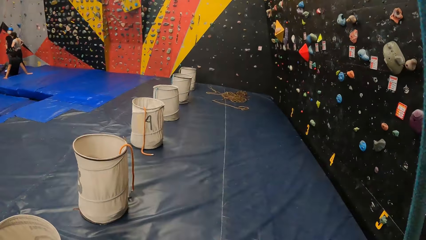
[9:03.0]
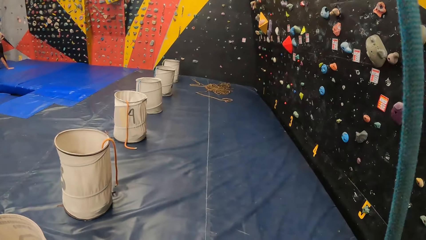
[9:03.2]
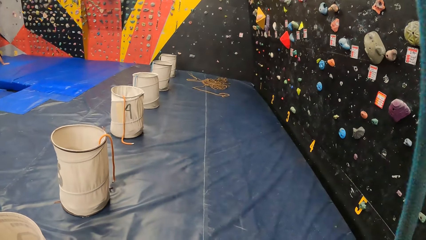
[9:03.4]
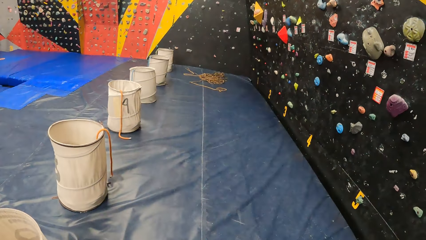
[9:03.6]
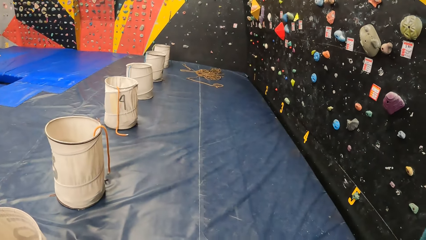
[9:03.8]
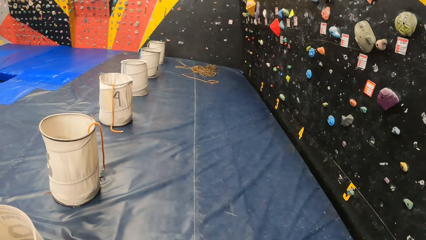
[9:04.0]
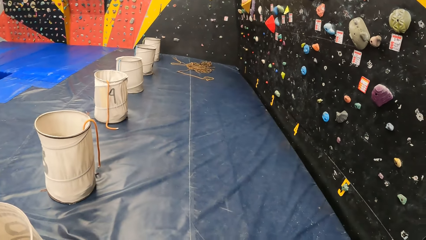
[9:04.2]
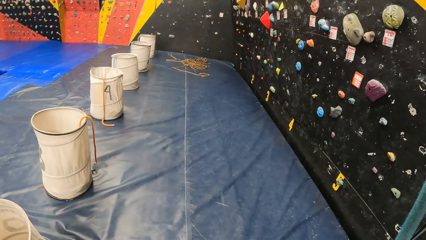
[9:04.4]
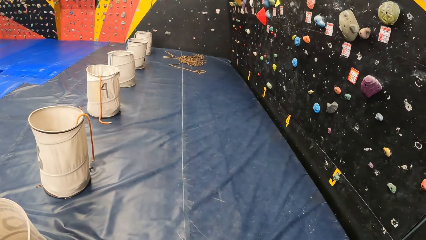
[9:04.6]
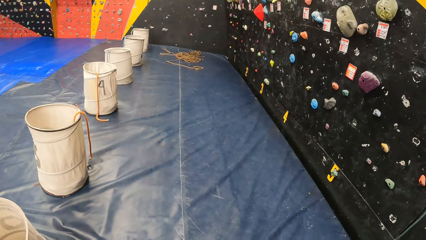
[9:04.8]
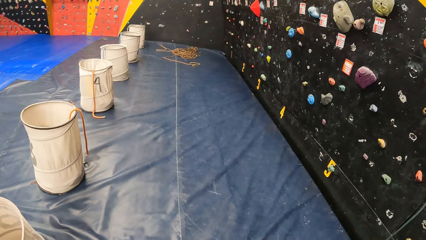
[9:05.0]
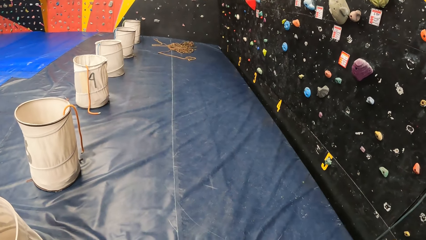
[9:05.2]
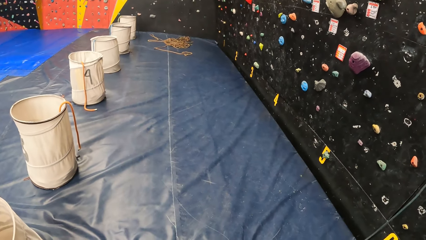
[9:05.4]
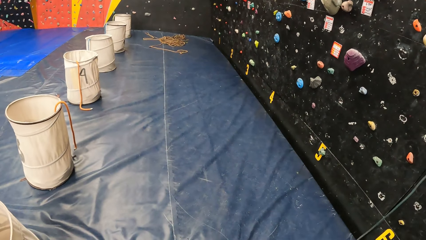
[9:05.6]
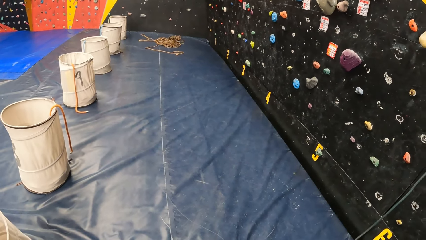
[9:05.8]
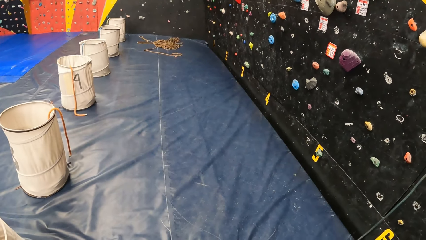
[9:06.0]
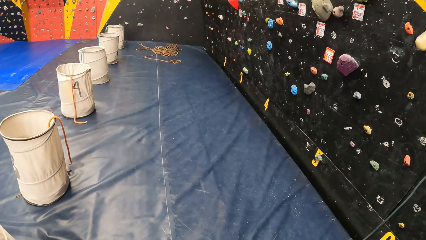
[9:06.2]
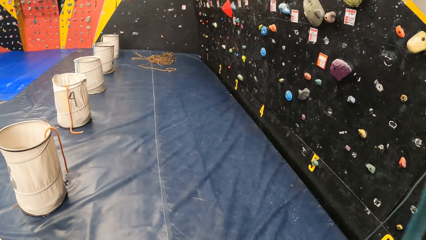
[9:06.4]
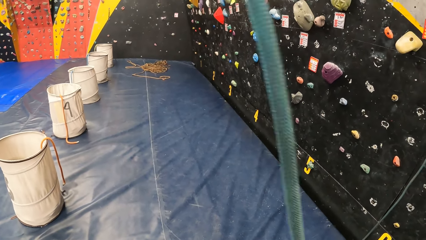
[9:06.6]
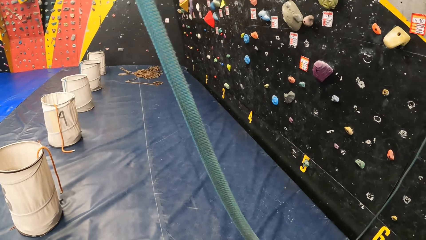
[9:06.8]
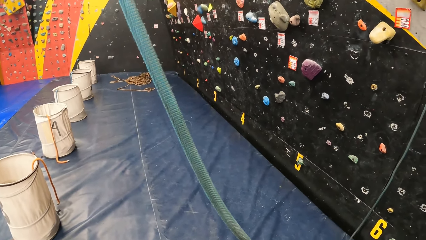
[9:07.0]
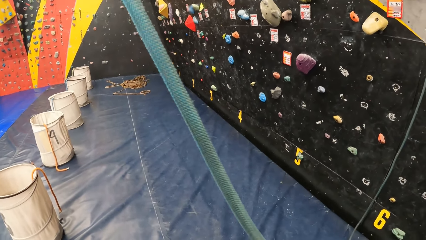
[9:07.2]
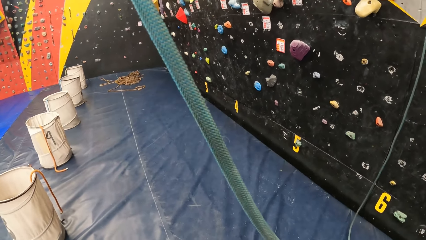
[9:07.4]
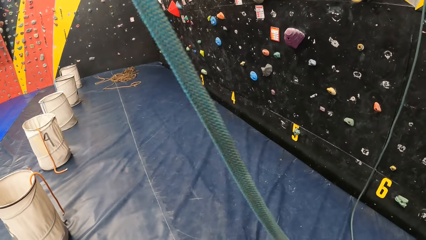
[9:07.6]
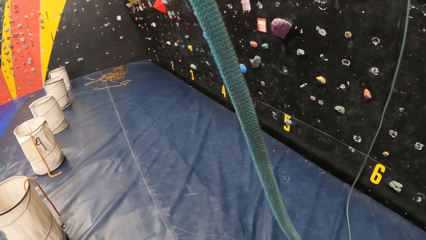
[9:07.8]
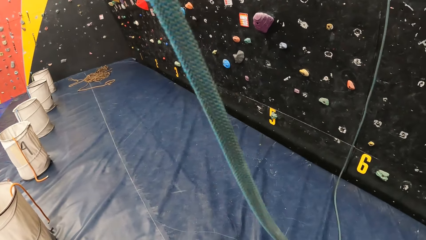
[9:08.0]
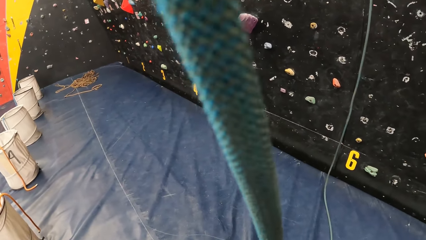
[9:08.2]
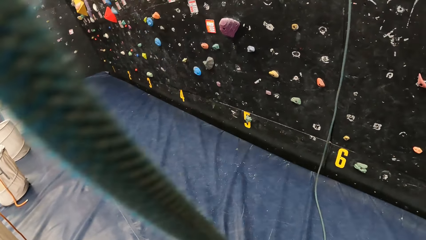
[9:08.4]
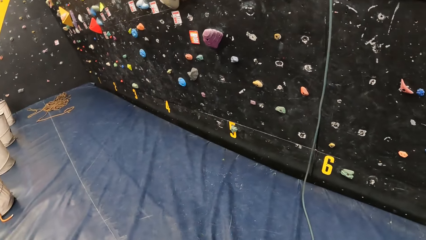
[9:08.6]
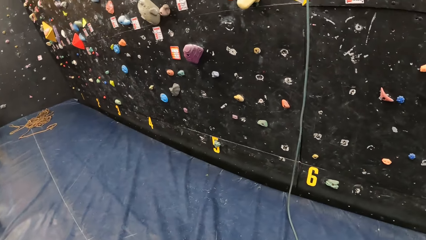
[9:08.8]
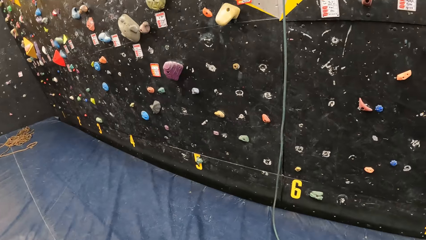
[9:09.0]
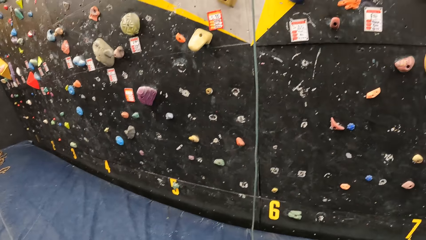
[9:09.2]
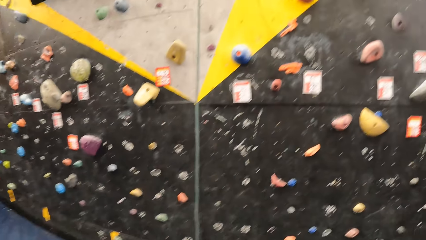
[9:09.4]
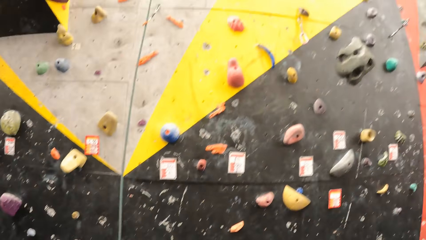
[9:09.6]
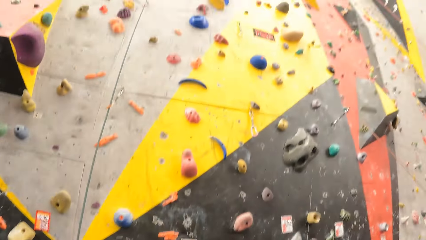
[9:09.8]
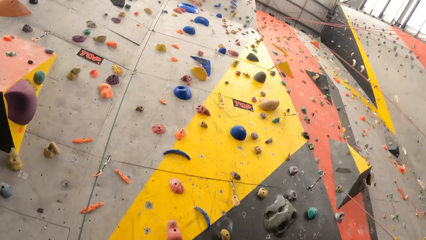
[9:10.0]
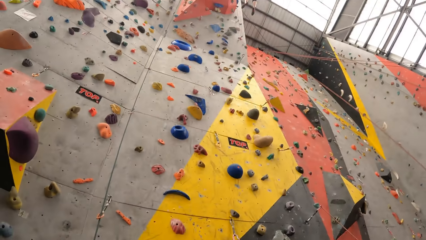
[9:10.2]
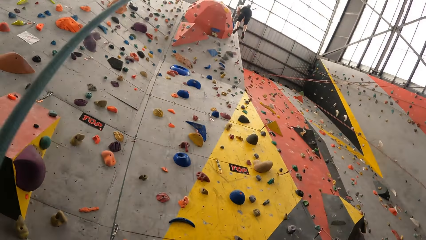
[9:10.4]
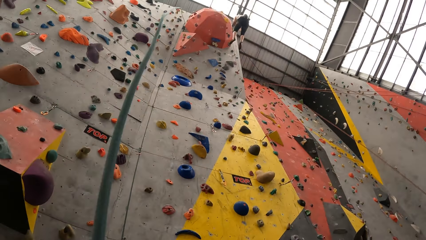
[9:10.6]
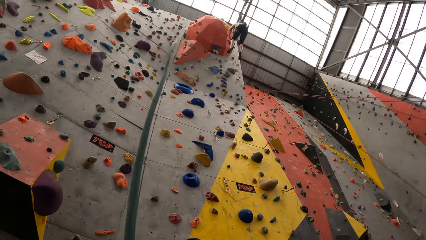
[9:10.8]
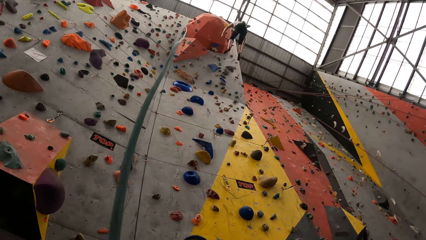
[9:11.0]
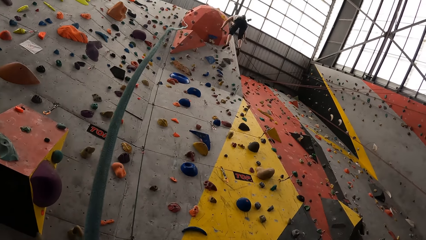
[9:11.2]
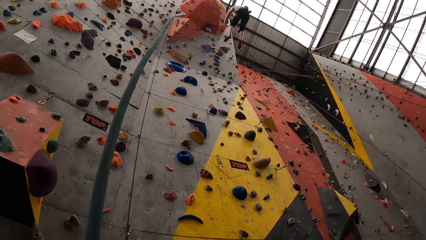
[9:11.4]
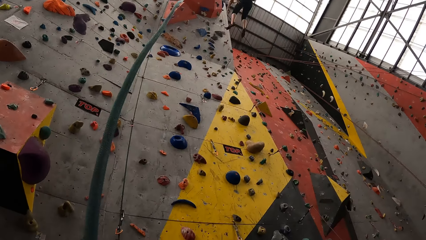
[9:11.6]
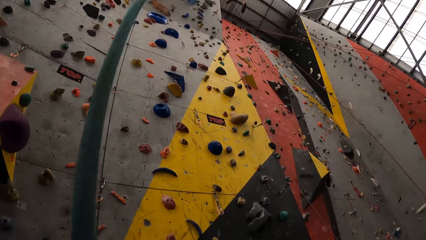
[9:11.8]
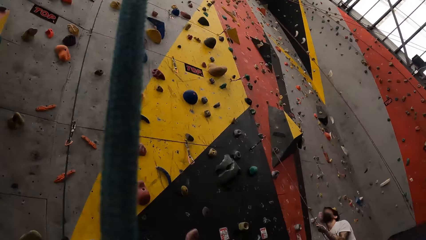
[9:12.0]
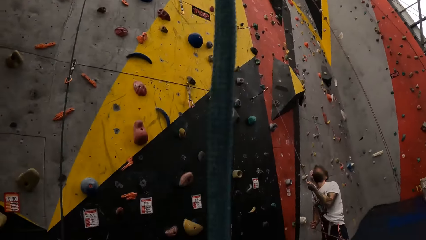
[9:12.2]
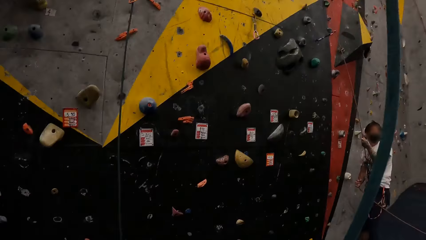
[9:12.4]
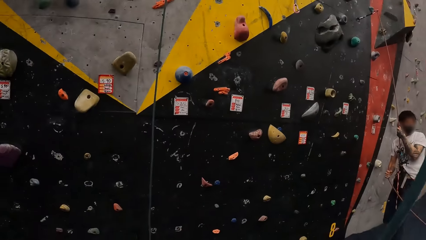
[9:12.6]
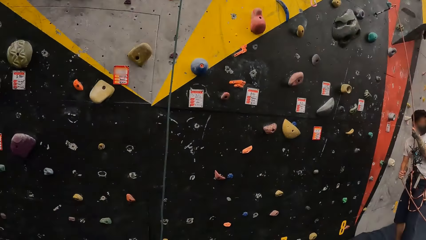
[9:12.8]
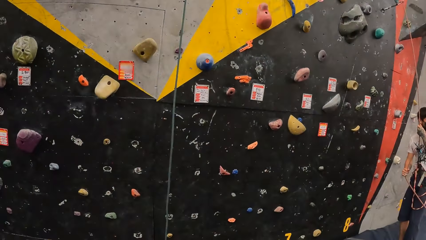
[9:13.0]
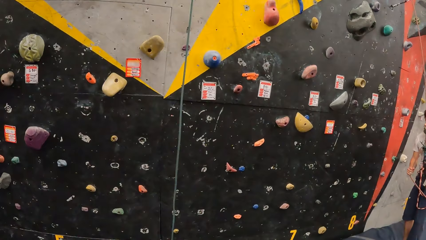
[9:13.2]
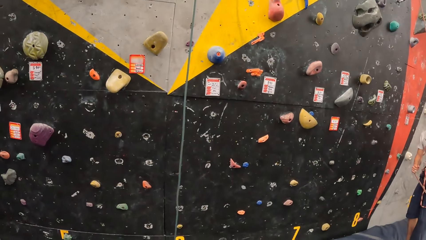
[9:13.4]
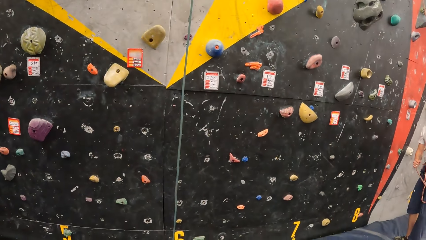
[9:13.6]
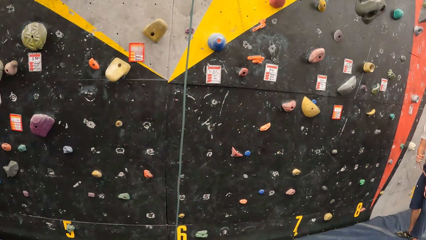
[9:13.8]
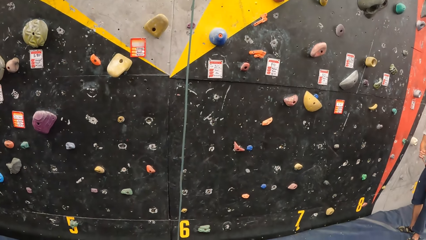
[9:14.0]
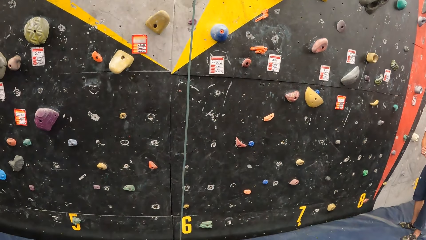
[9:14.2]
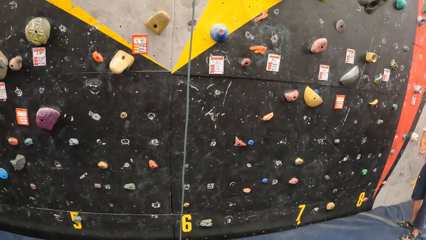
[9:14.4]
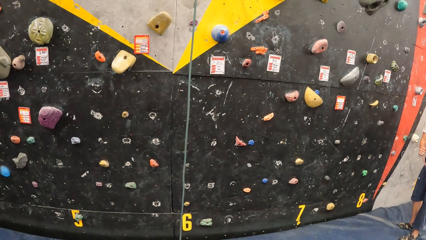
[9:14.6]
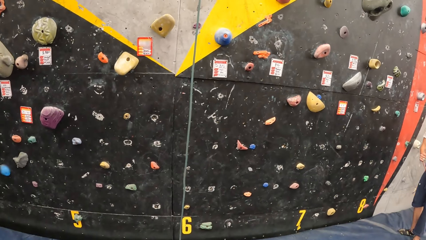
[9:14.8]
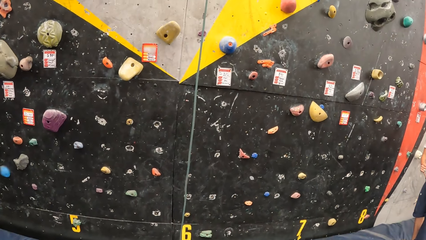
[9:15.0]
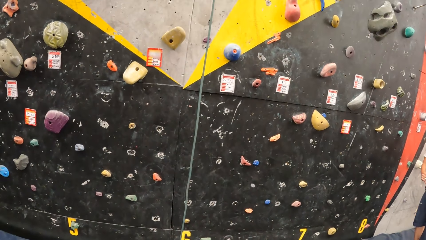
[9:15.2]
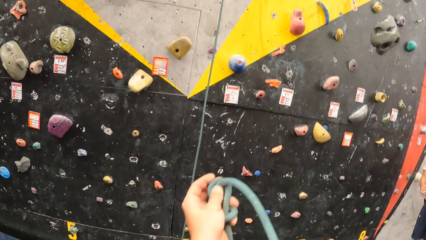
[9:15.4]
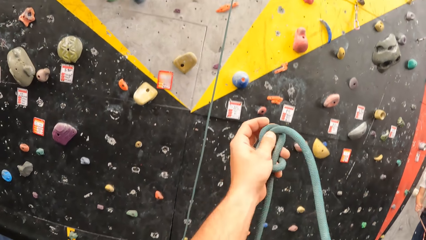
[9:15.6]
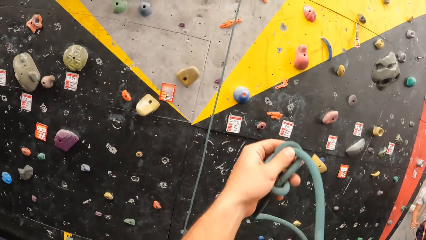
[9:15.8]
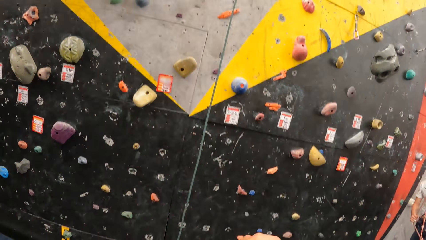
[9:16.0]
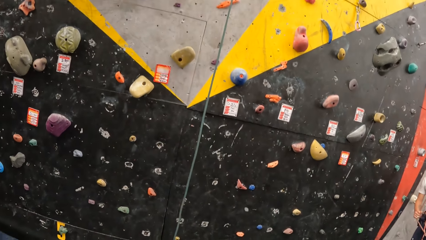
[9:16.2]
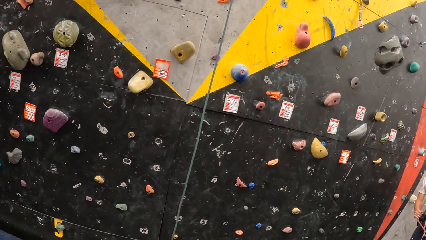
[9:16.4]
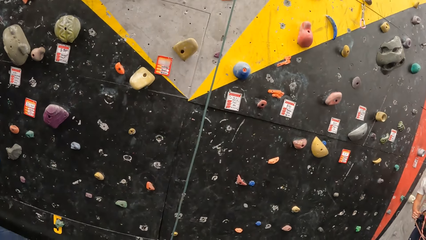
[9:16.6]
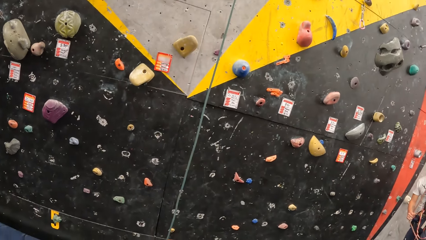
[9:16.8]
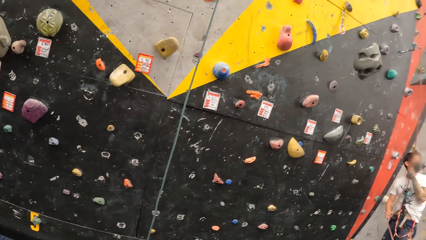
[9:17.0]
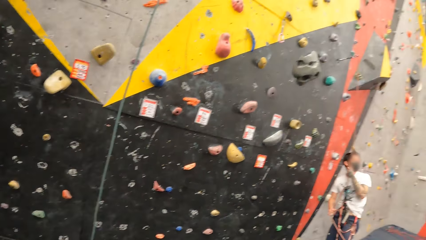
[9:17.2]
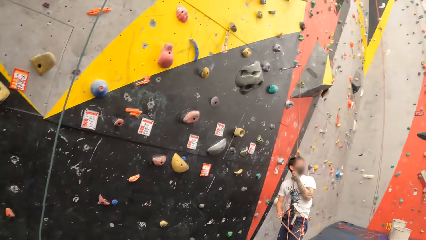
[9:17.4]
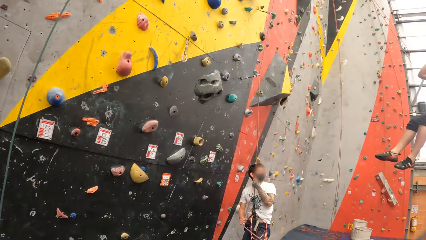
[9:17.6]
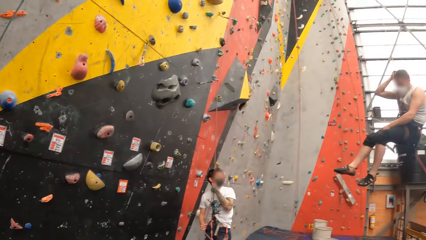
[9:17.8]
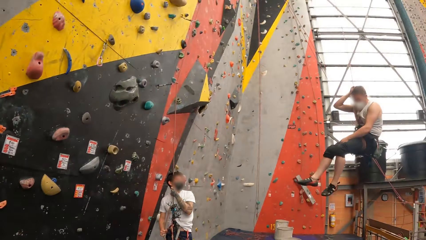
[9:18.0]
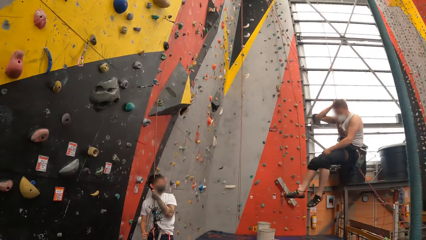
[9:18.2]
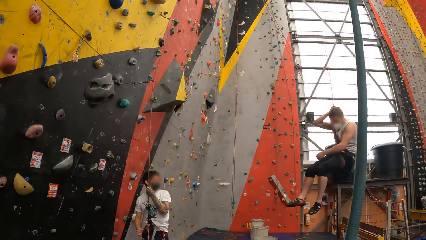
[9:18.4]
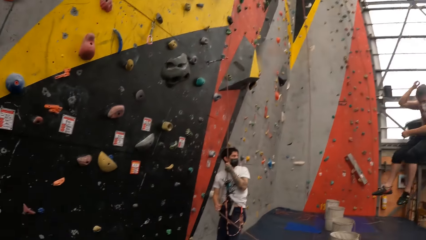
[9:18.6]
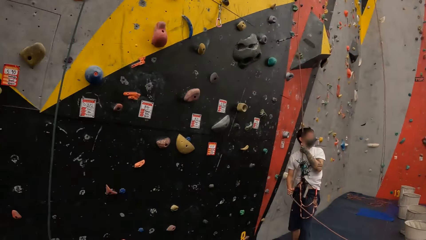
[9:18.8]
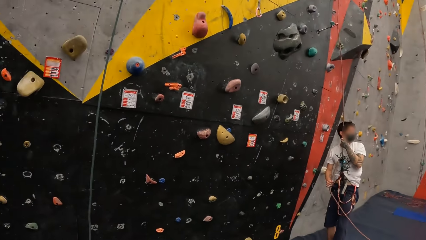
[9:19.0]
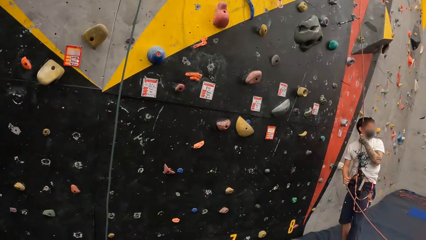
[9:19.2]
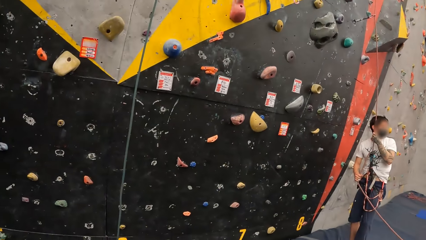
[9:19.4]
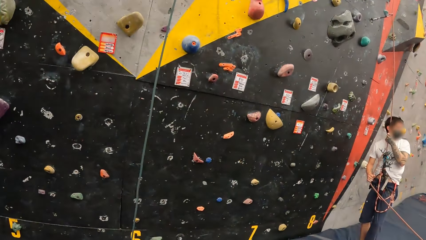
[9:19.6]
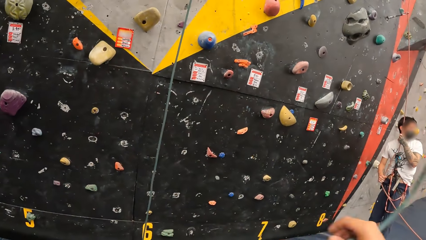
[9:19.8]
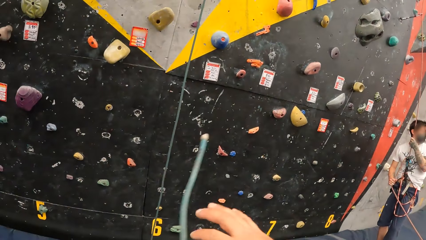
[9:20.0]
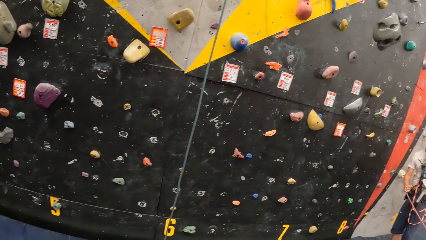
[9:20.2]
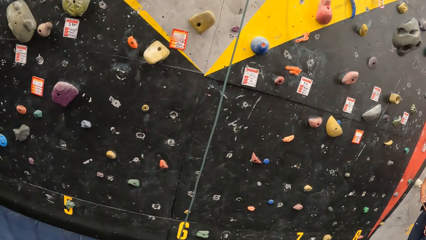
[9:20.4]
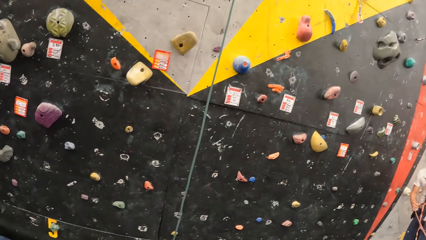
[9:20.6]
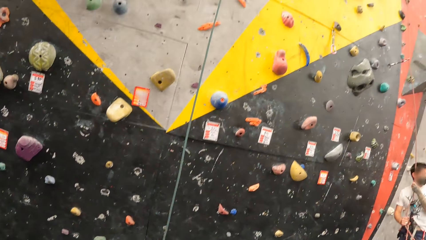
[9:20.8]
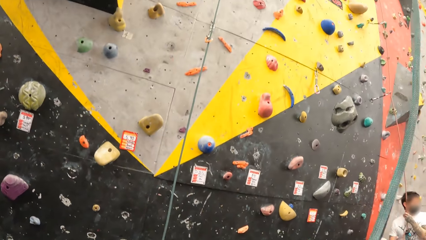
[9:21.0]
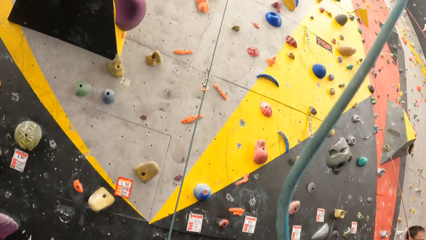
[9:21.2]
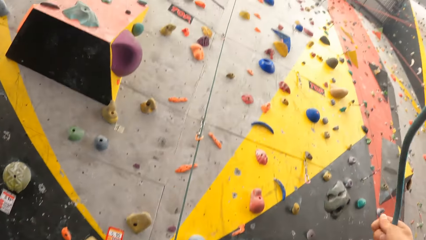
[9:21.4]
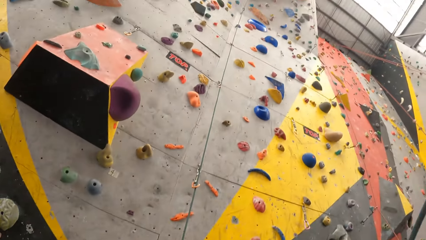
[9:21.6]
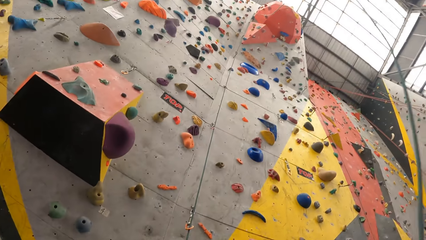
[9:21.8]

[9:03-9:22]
The camera wearer looks left. They look up the bouldering wall. They look down the bouldering wall. They lift up the rope.
